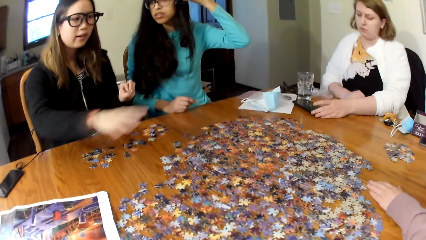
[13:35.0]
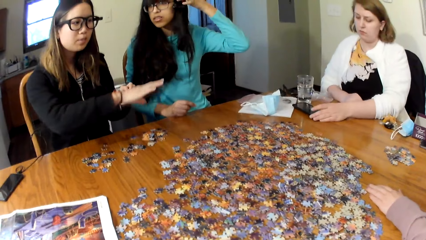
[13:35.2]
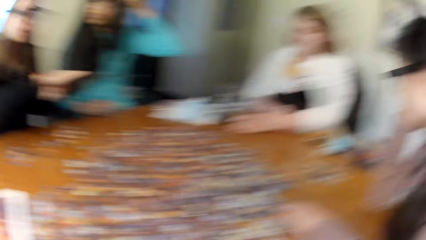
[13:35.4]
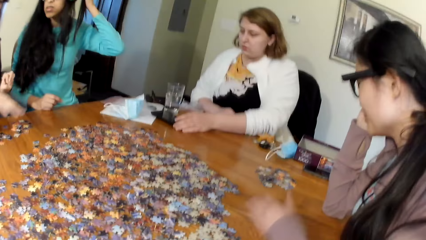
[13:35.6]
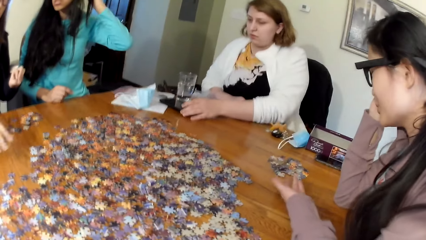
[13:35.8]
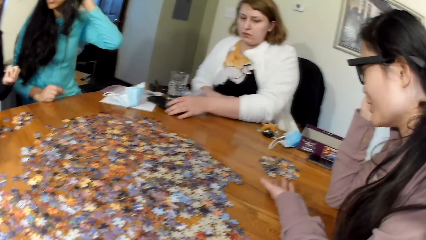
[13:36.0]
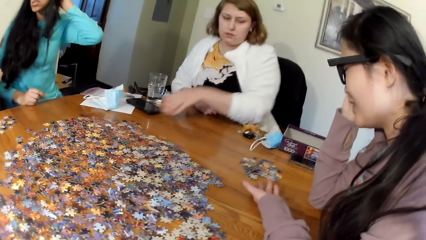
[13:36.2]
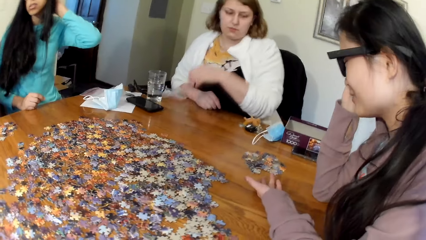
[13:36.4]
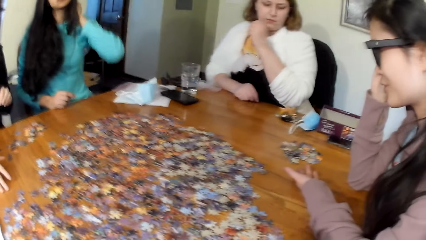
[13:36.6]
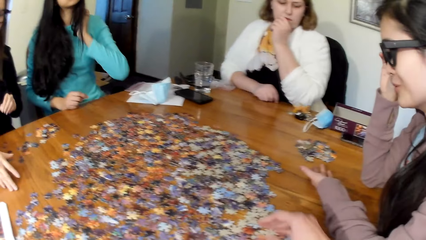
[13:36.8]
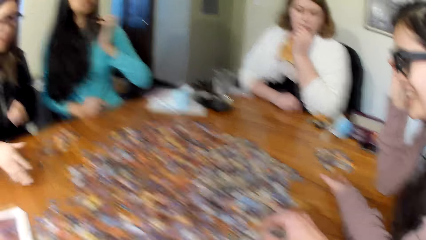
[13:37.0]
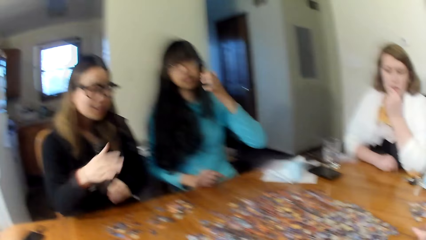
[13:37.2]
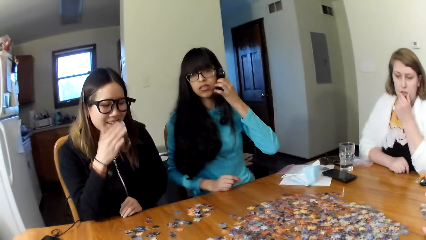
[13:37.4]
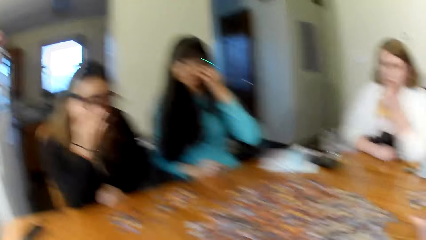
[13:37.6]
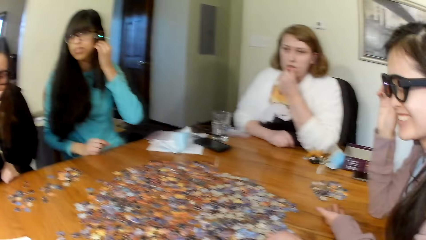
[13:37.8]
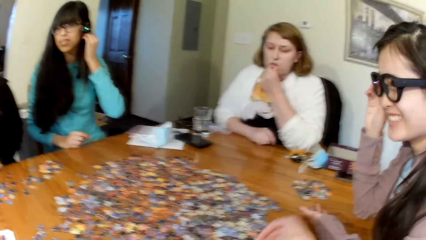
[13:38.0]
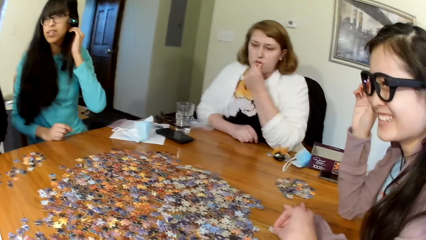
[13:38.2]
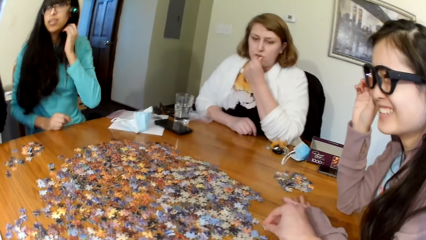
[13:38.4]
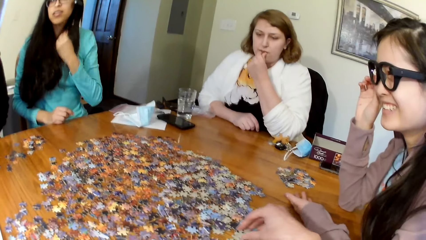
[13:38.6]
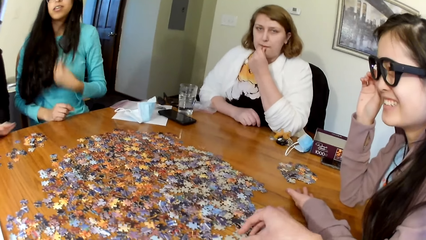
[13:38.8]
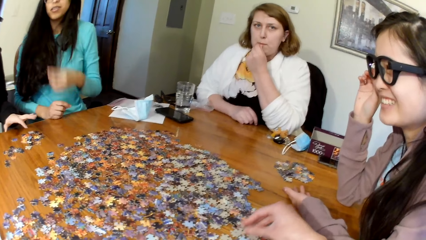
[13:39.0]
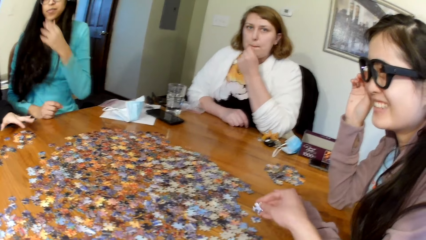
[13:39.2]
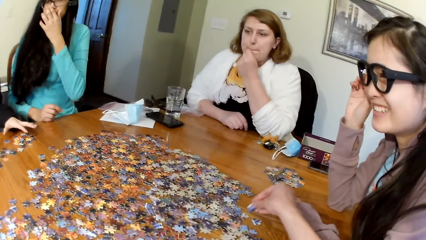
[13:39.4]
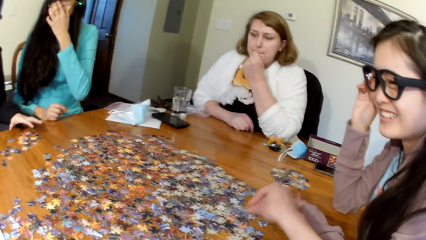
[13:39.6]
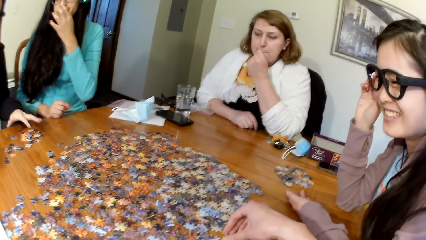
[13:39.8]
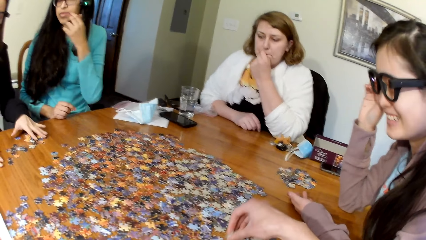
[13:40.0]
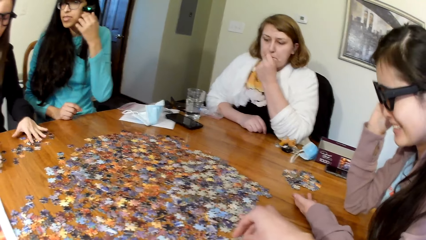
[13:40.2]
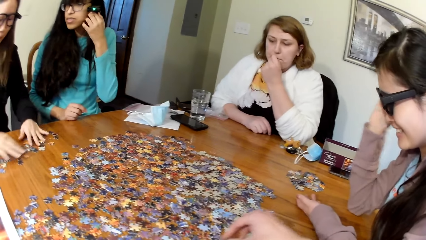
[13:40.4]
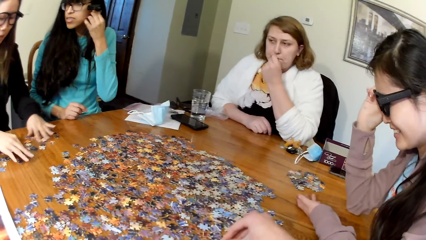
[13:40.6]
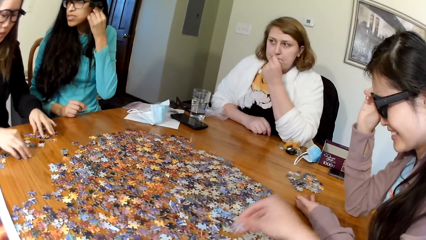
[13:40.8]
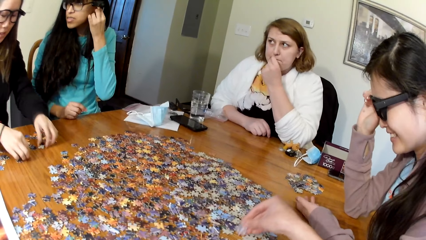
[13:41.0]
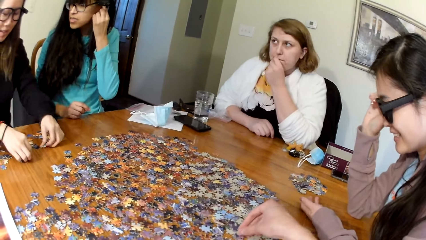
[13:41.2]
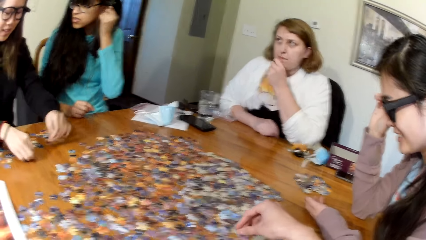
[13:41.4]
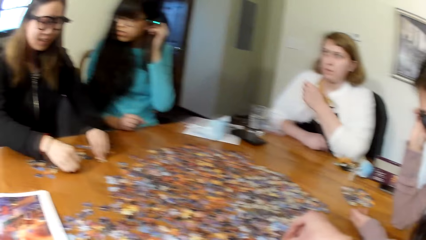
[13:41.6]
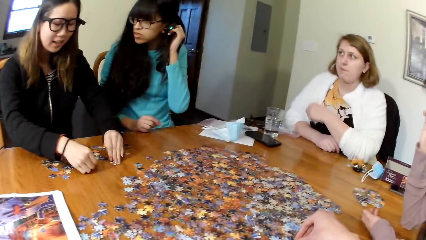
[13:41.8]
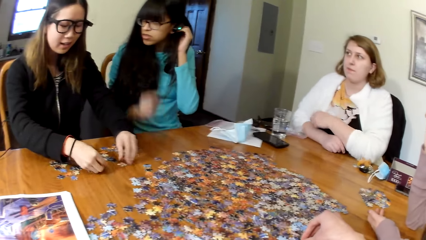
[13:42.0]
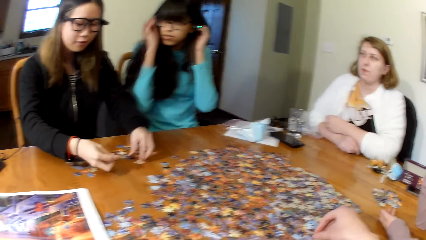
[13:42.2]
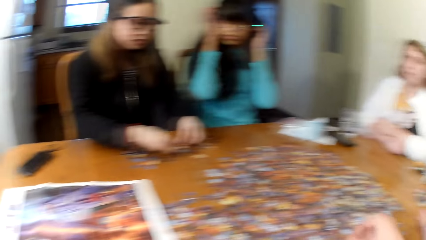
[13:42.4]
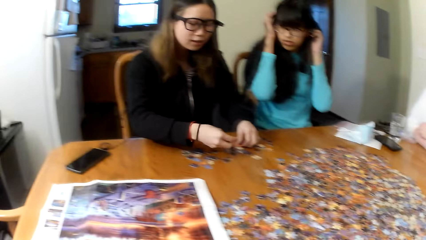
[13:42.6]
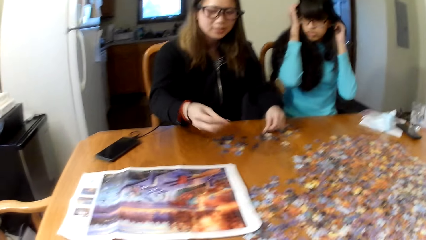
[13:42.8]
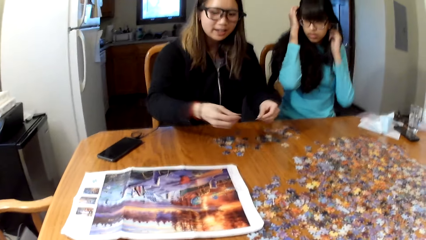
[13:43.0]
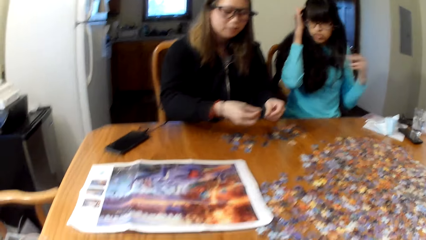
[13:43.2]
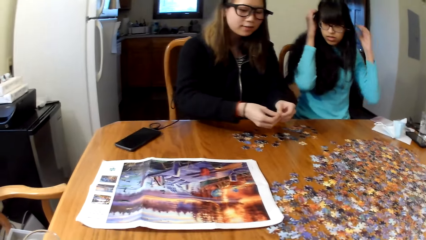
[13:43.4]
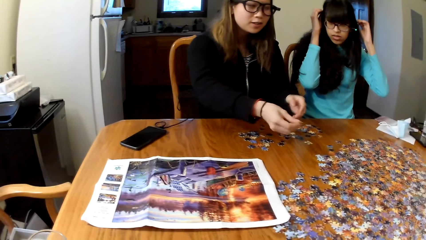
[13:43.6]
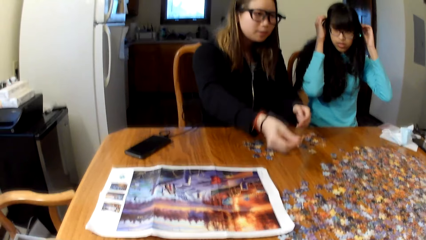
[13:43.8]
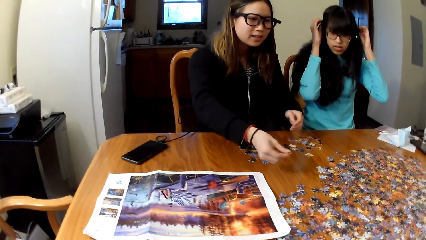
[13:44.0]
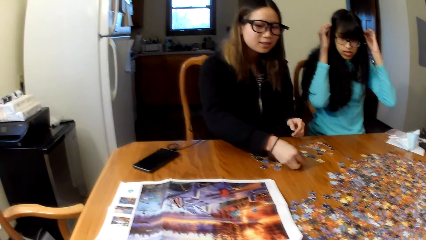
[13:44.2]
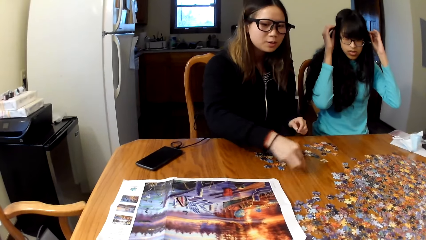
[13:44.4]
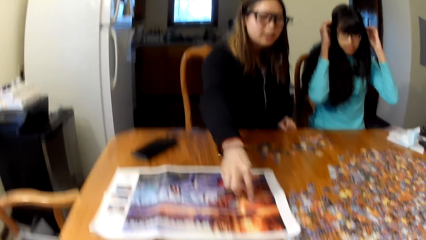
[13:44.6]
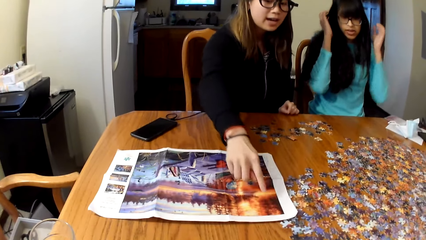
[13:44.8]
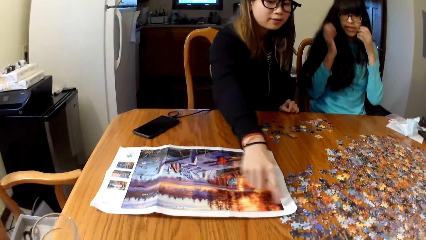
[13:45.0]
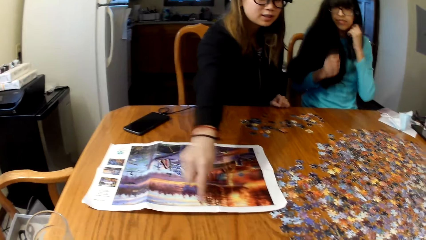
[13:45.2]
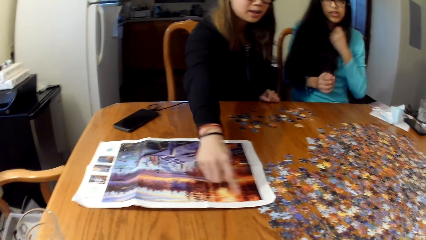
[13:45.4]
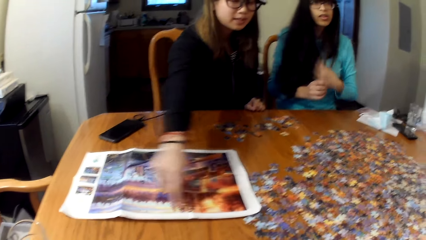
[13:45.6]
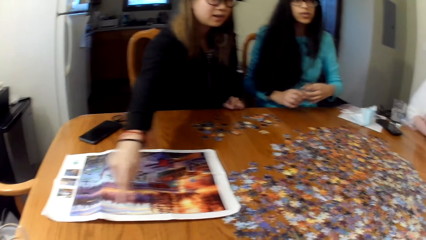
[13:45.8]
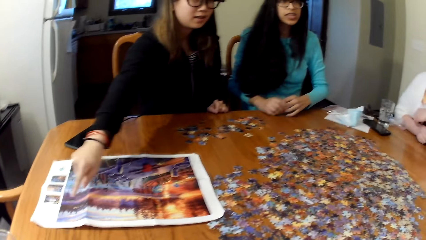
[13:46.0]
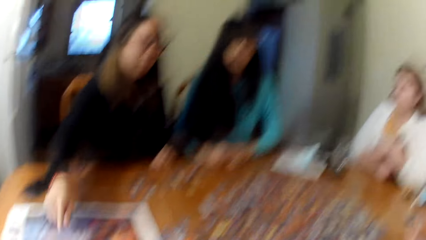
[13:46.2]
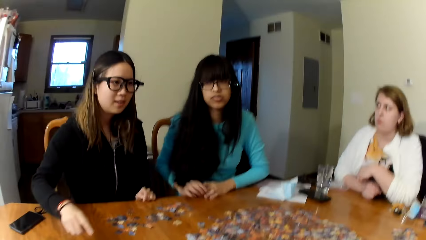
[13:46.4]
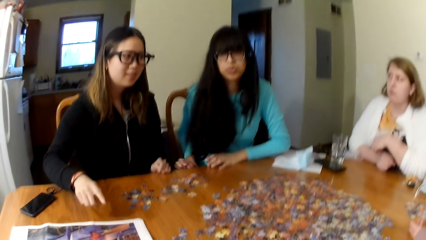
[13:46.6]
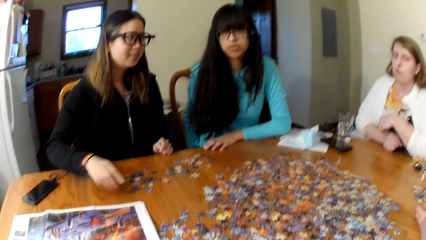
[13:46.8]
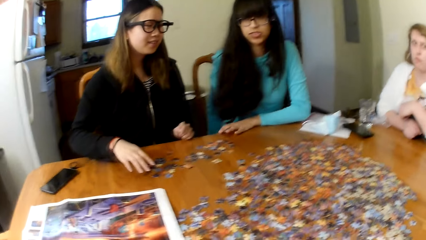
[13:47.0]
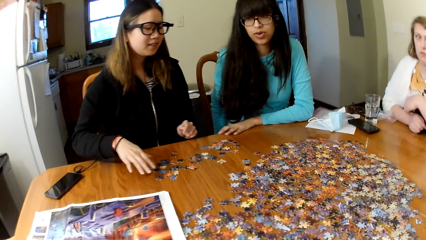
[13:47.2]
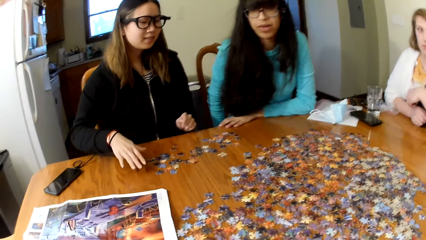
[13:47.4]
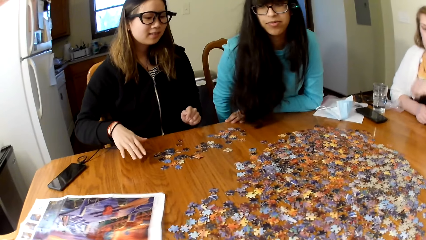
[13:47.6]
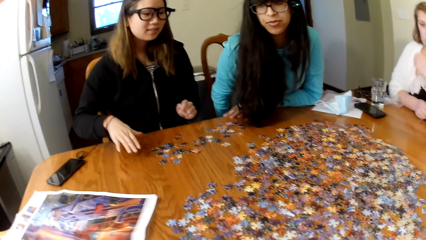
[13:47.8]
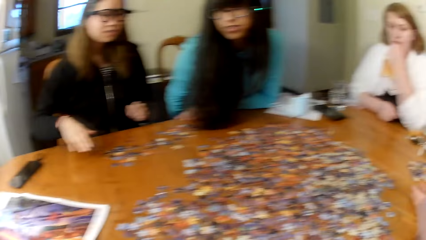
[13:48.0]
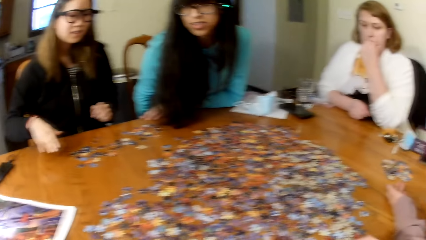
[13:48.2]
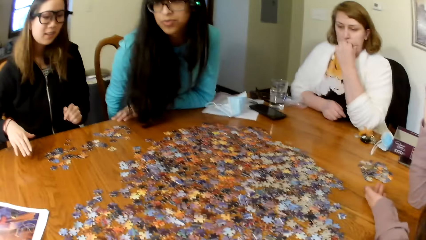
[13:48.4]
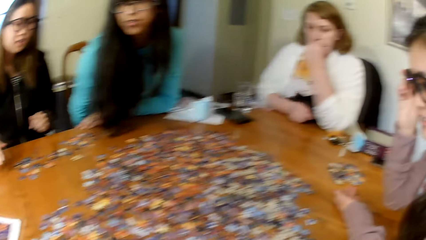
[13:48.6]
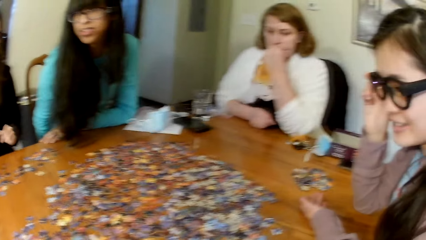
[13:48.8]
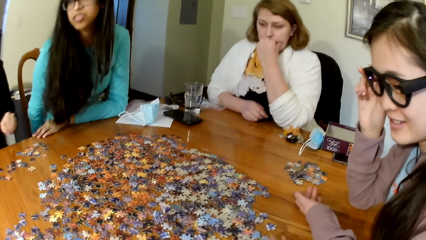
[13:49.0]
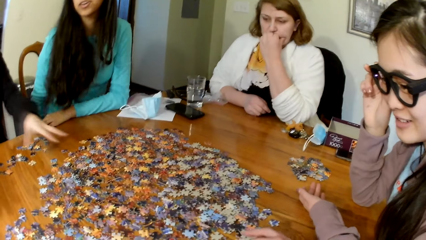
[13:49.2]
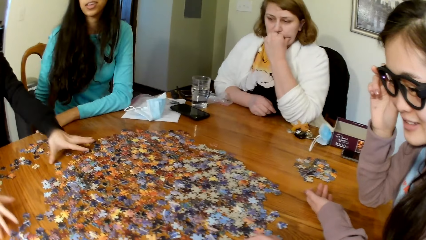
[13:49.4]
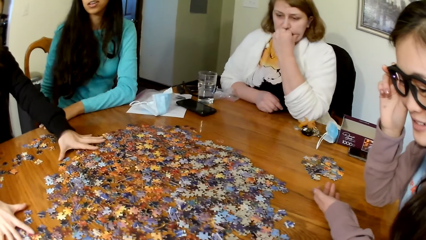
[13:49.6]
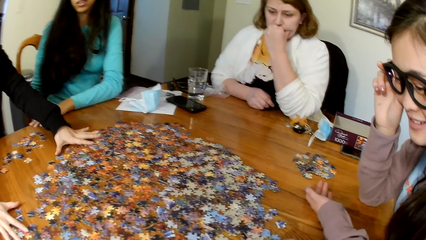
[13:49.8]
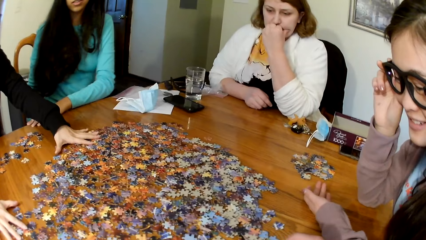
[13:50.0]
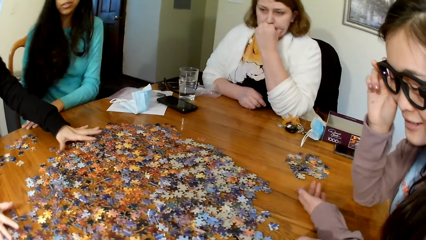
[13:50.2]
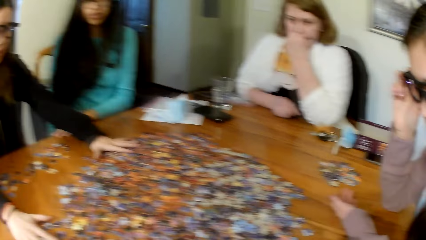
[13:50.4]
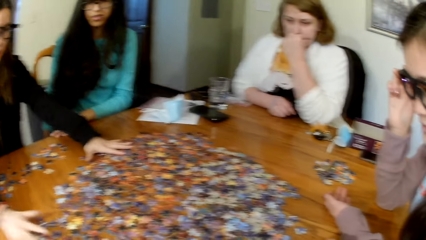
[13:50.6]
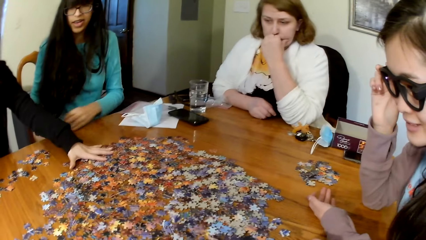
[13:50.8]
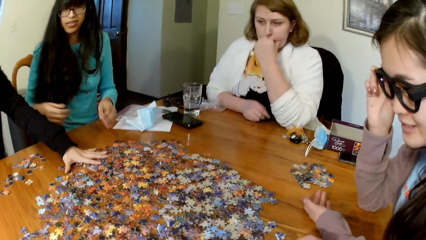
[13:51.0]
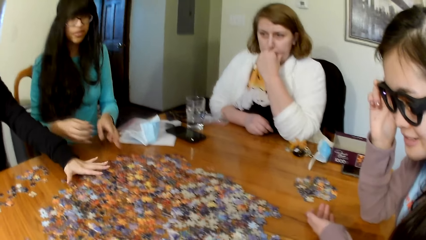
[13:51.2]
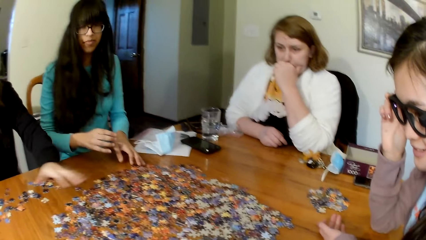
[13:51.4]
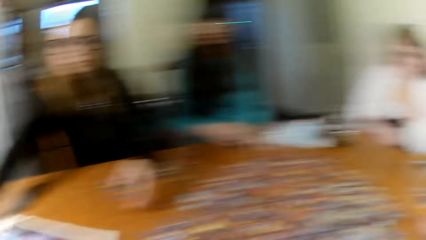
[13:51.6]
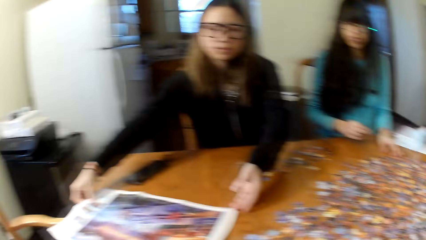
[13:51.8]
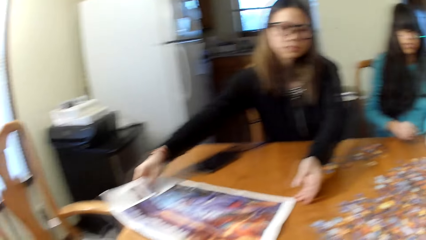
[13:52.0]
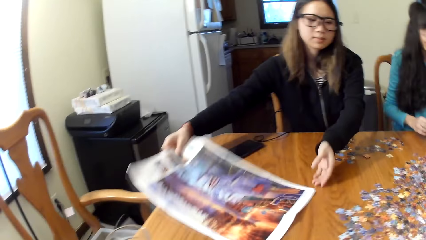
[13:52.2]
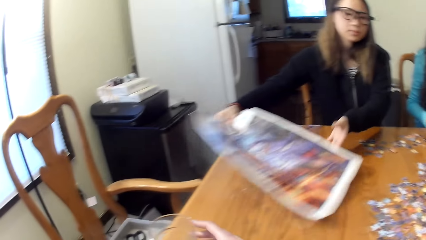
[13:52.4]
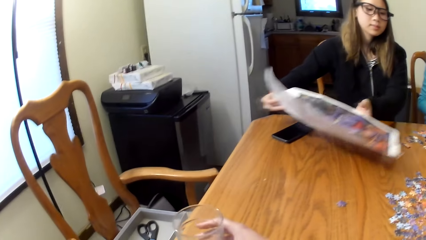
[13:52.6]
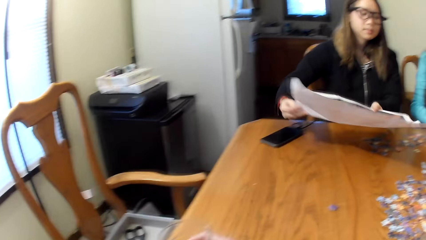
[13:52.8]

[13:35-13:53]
The camera wearer gathers puzzle cards. They look for the puzzle pieces. A woman looks for the puzzle pieces. The woman touches the pieces of the puzzle.
